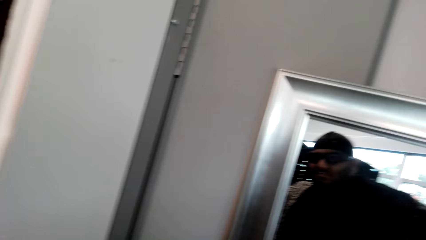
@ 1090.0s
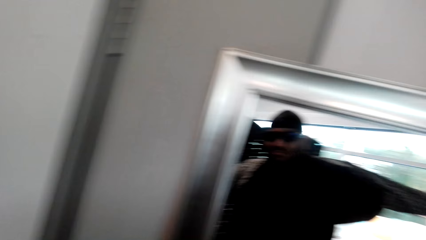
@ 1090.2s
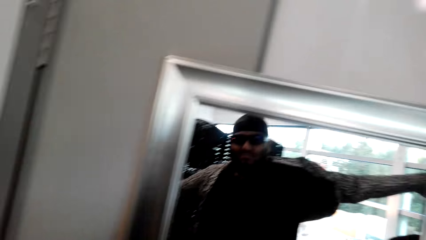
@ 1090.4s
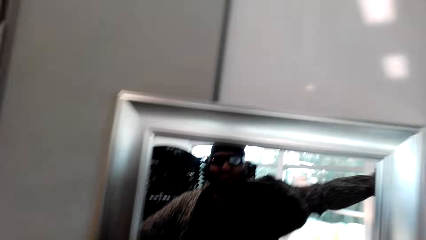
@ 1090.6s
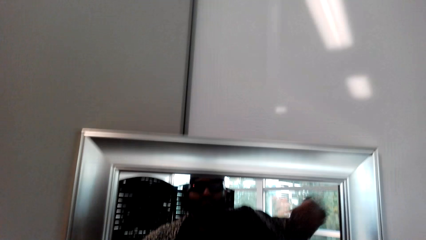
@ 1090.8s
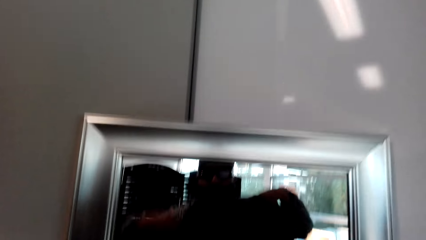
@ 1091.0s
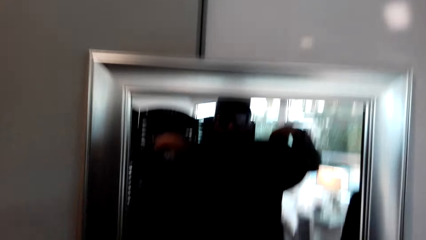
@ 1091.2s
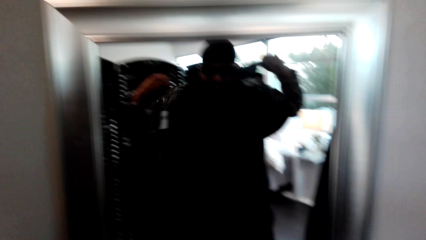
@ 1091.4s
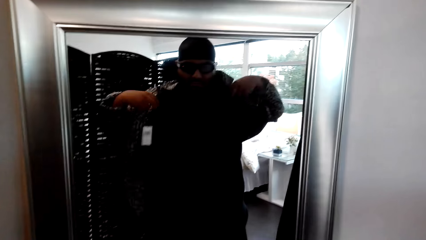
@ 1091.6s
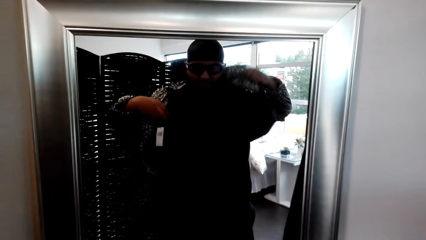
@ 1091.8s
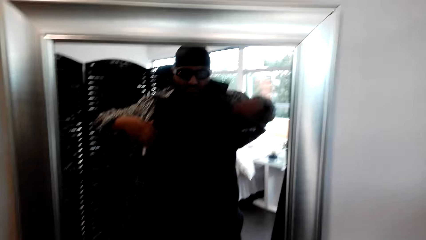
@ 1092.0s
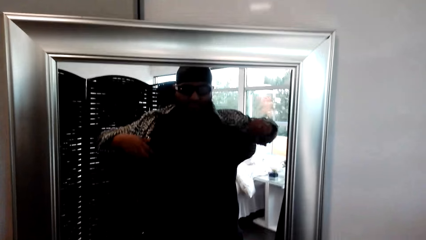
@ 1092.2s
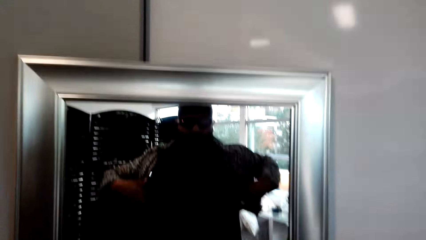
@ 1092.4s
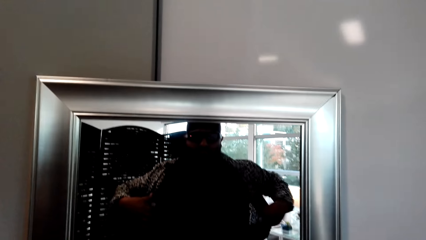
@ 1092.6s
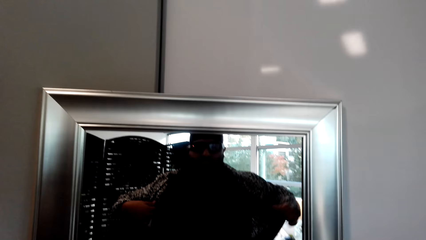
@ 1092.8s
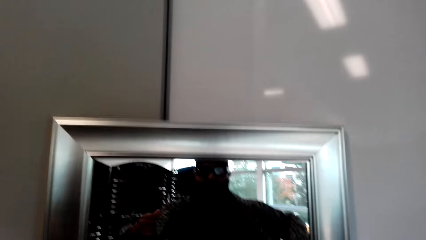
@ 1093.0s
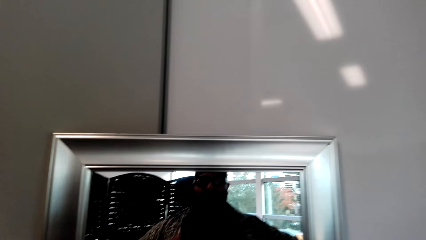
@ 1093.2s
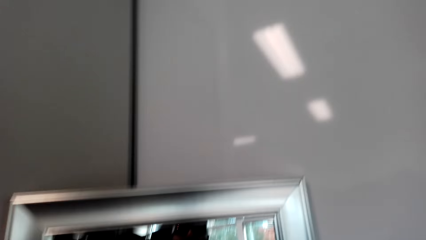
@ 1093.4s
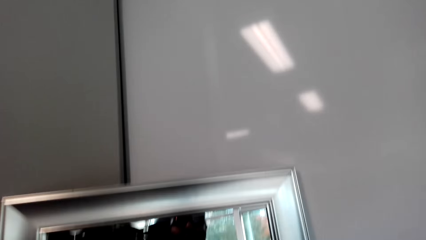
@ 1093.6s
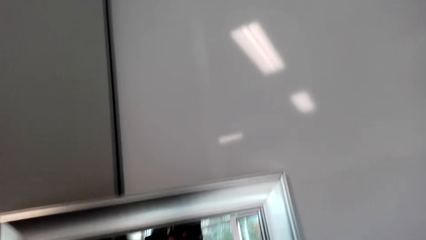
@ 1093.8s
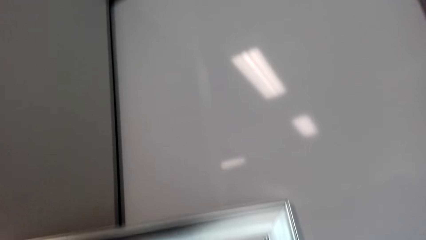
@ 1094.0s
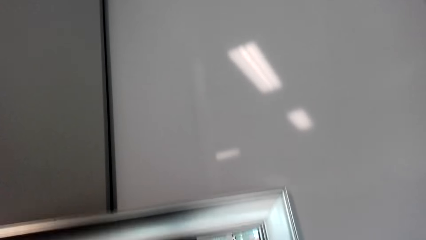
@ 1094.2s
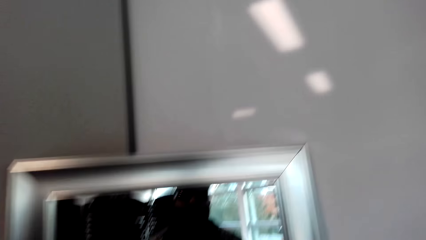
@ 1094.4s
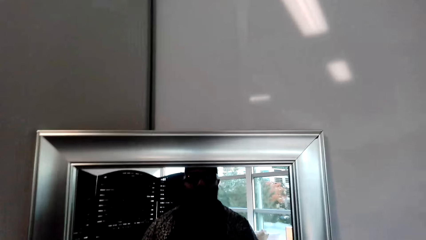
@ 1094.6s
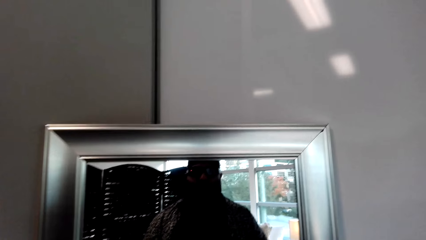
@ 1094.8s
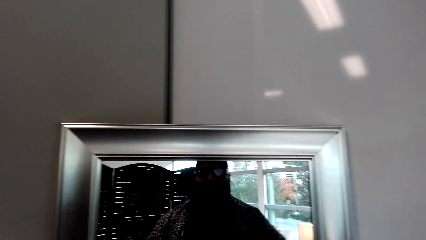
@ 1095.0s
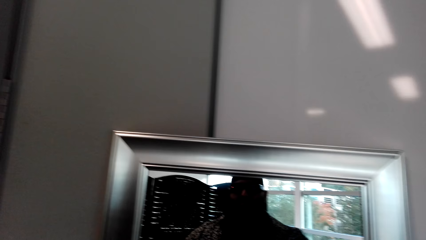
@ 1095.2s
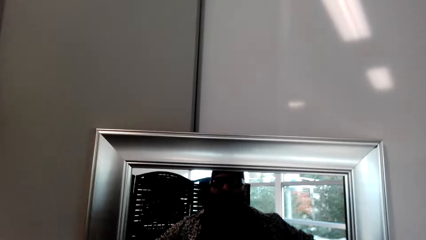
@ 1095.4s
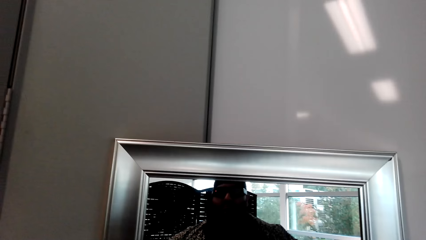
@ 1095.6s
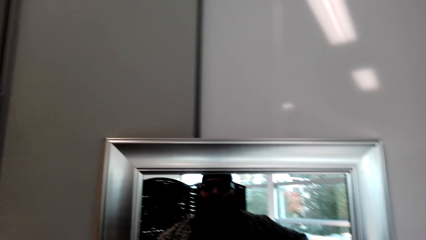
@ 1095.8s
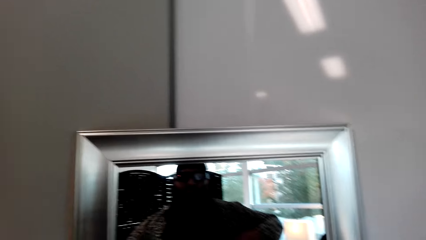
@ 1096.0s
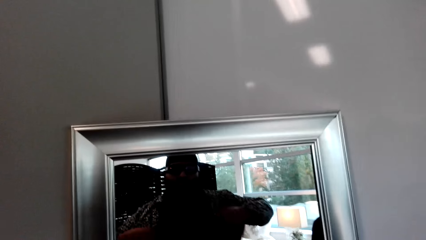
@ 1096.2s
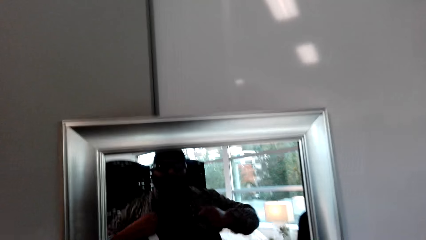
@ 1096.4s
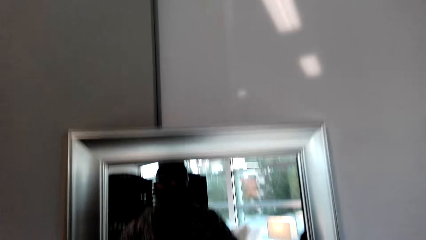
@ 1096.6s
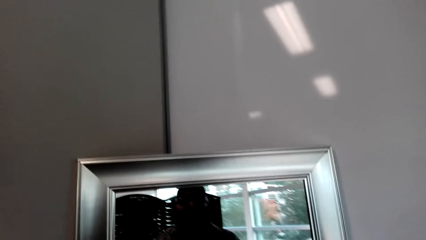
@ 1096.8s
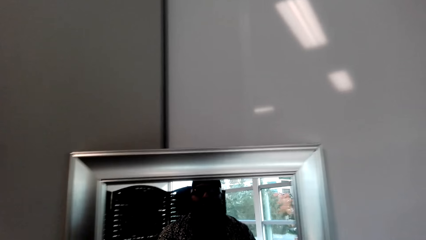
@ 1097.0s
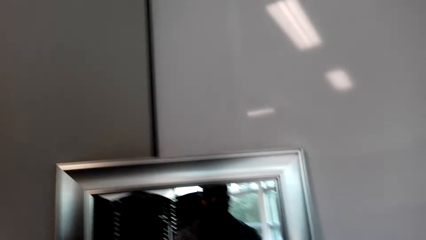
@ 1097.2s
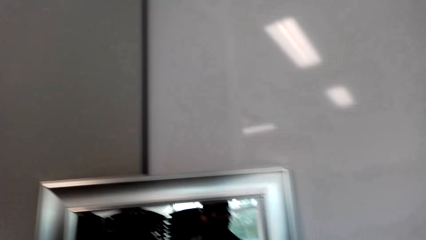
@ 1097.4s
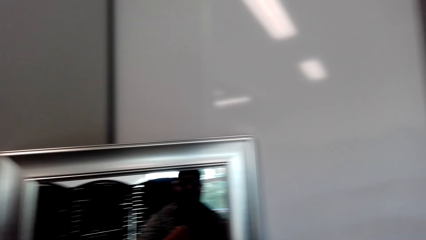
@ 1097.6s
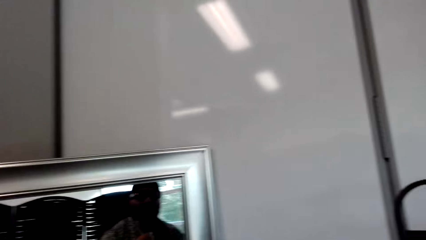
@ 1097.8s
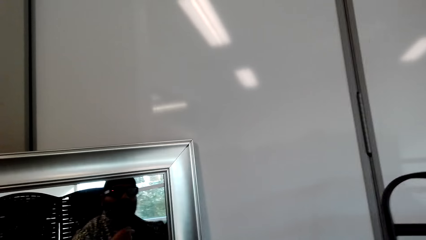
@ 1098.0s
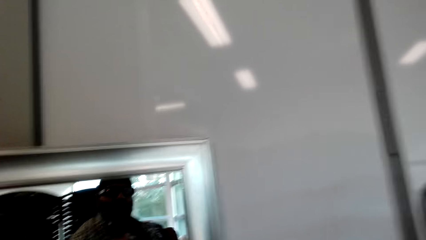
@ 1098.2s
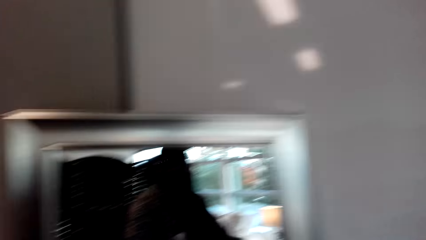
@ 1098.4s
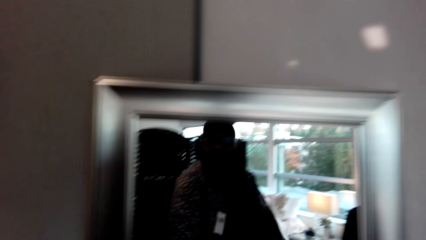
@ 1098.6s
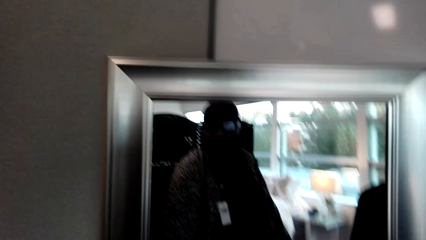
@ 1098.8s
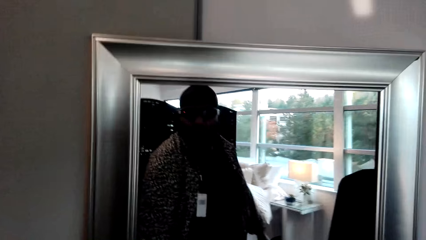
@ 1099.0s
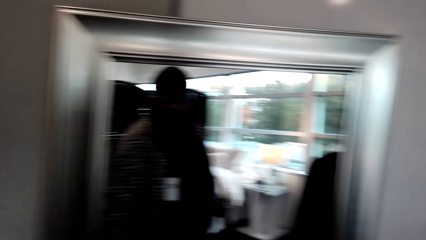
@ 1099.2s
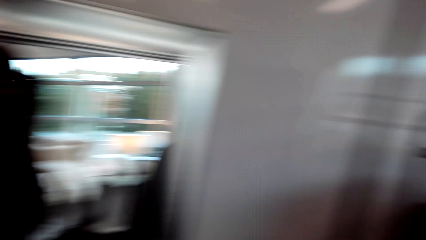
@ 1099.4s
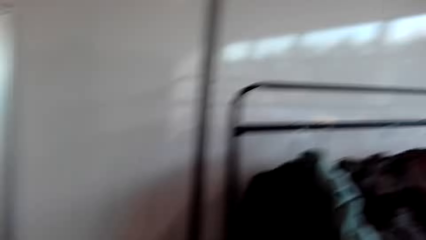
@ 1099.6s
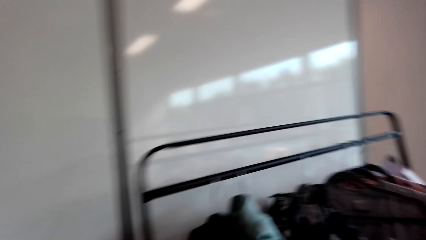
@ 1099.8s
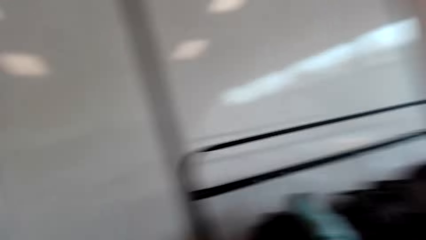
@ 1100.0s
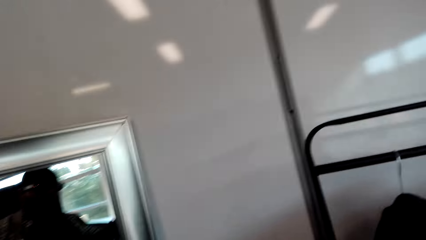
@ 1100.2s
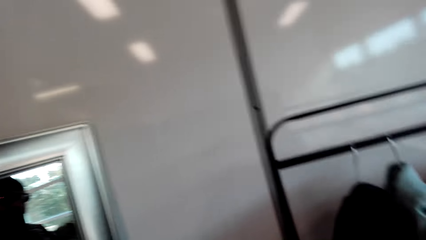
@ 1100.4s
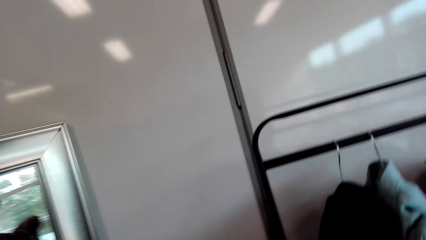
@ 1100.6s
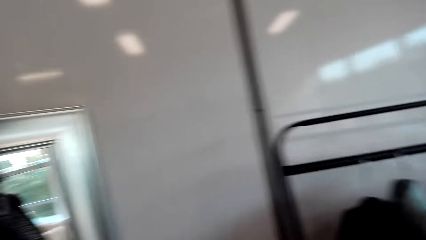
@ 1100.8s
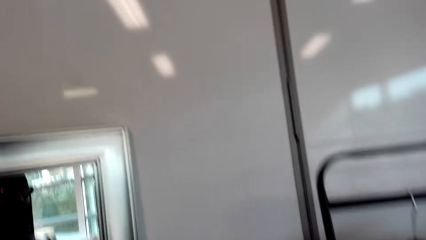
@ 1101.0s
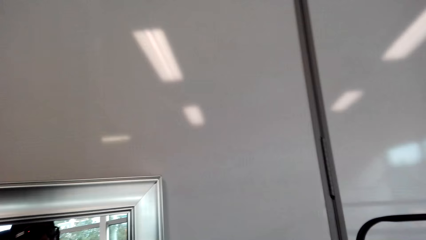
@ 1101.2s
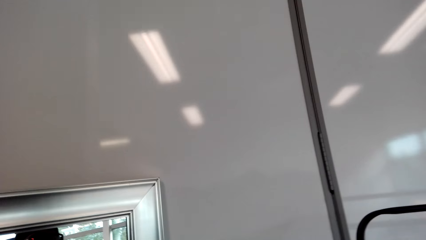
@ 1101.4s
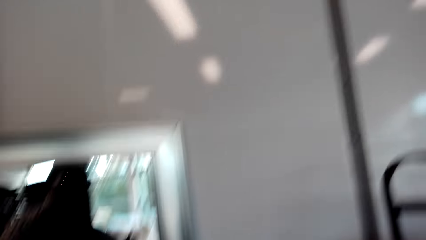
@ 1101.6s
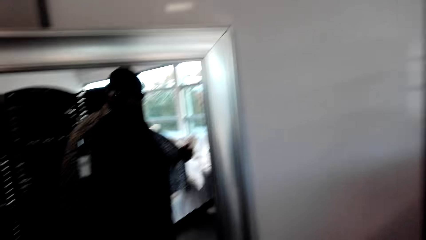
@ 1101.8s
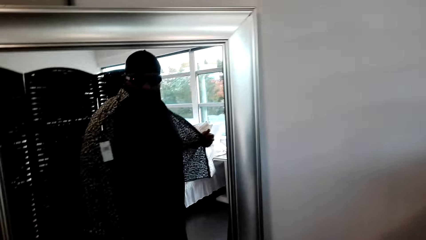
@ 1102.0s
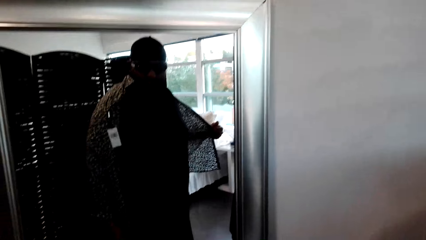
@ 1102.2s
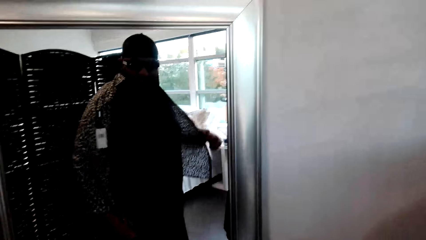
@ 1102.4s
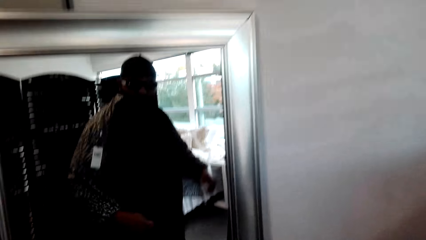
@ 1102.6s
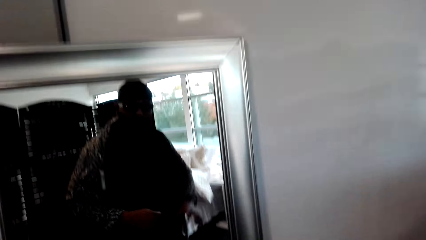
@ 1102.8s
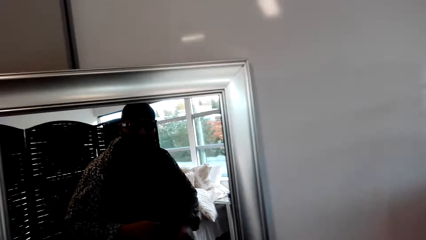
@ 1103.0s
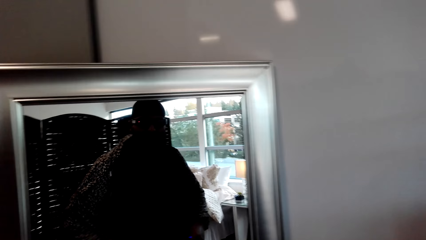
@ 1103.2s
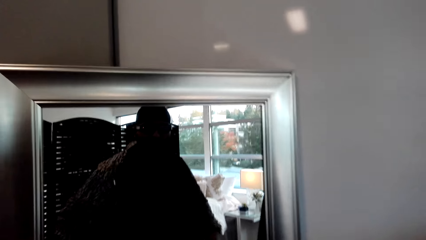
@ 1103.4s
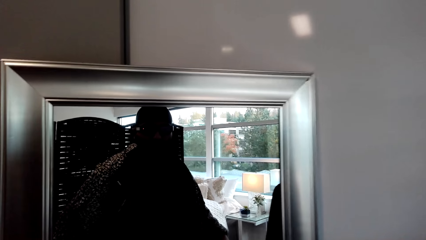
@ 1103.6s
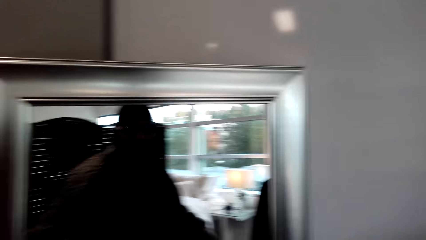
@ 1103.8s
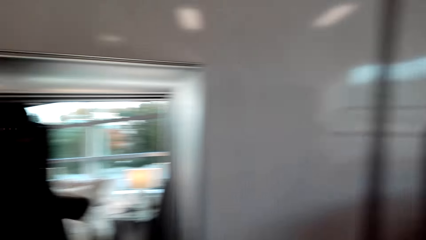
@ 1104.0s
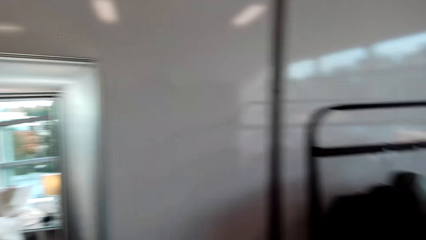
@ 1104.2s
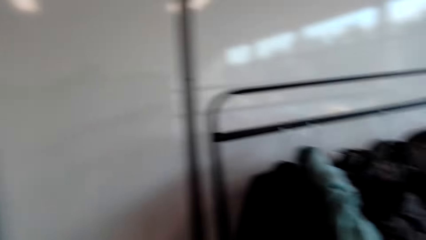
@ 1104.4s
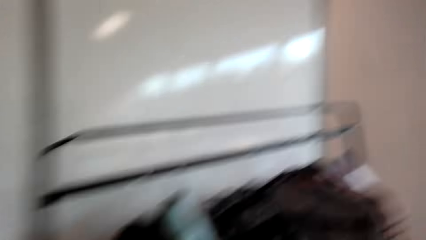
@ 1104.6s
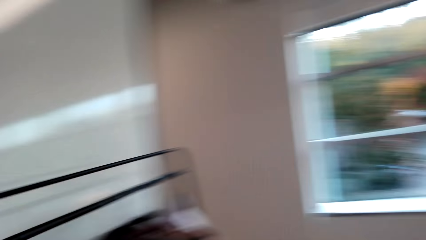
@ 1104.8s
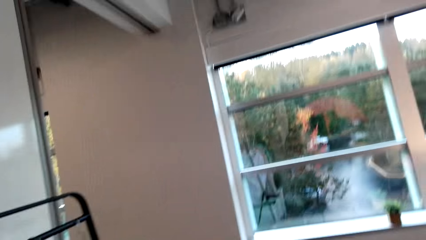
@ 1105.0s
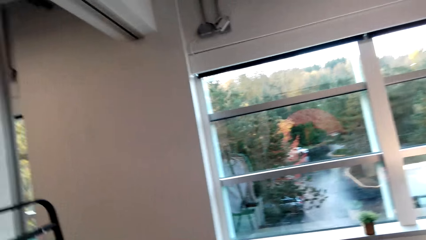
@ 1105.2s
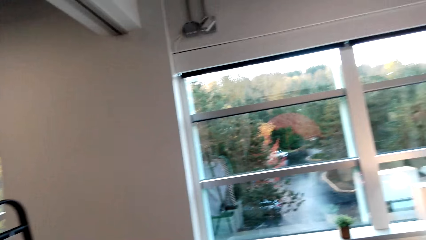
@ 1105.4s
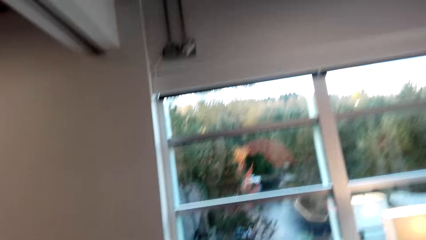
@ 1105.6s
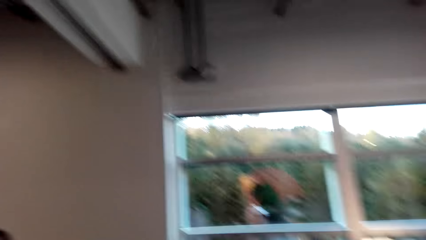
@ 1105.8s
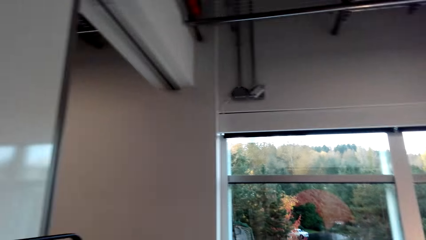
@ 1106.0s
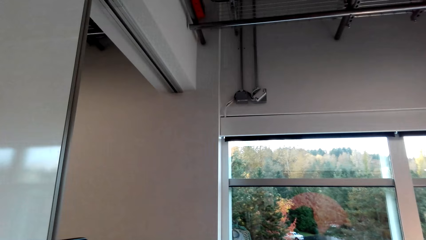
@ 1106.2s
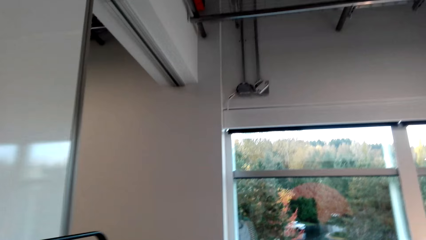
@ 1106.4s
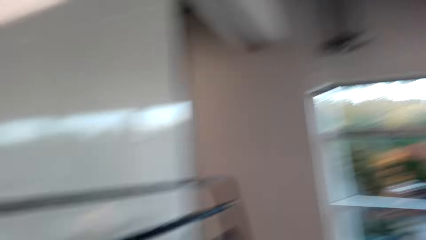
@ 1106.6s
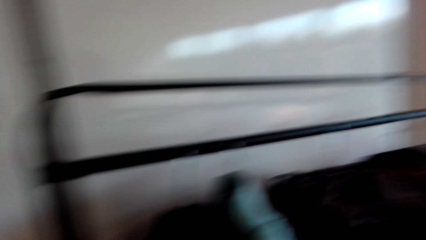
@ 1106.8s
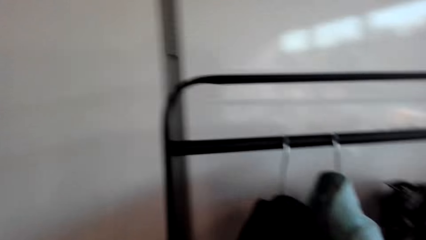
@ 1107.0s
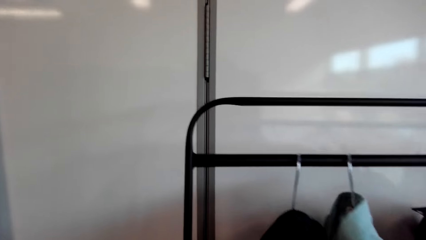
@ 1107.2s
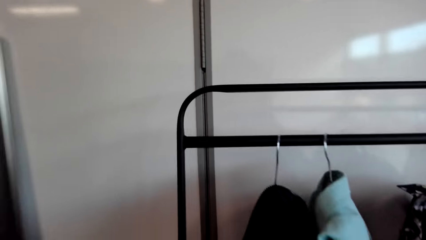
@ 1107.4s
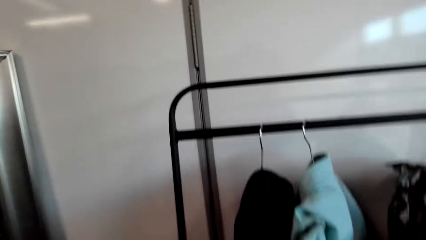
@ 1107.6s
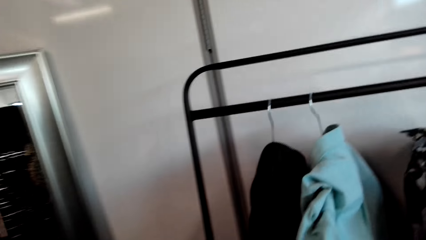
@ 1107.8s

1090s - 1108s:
The camera wearer wears a garment. They adjust the garment. They look at the clothes on the rack. They look at themselves in the mirror. They look at the window. They look at the clothes on the rack.
